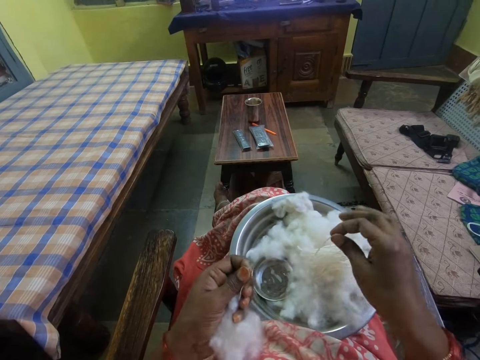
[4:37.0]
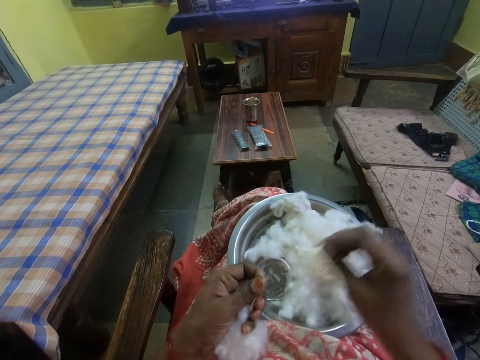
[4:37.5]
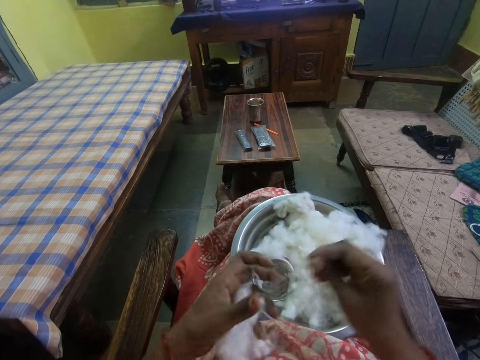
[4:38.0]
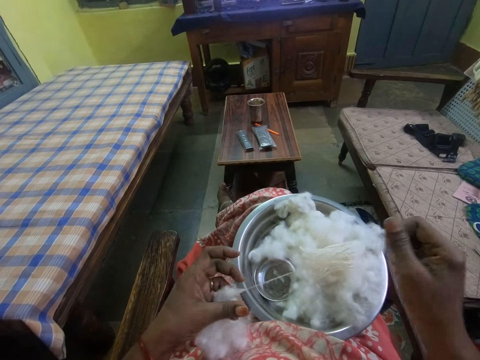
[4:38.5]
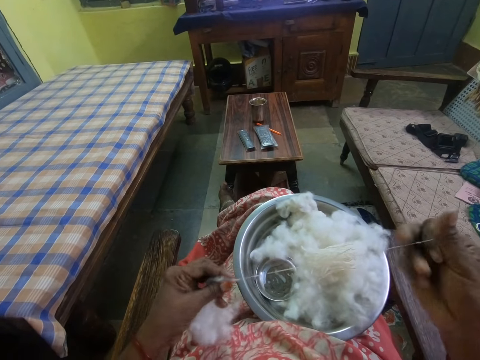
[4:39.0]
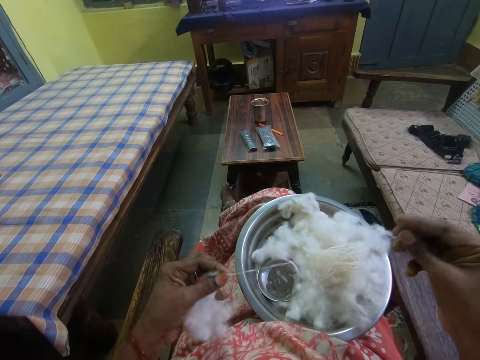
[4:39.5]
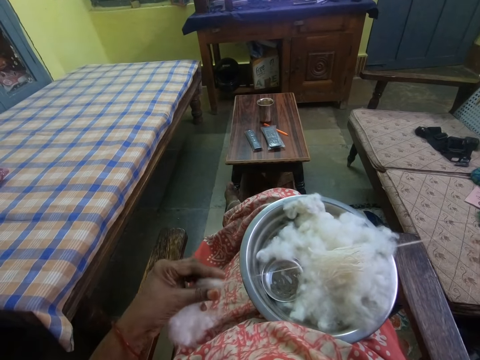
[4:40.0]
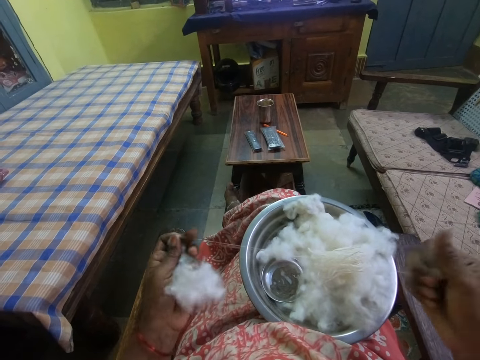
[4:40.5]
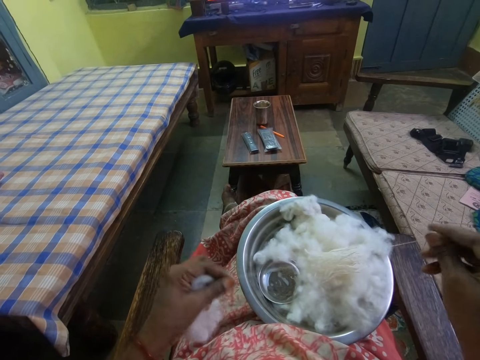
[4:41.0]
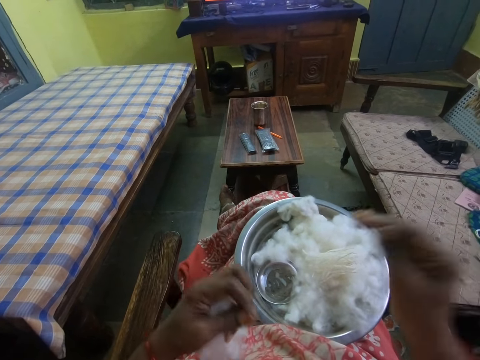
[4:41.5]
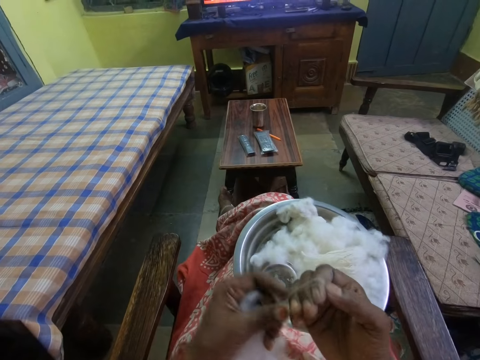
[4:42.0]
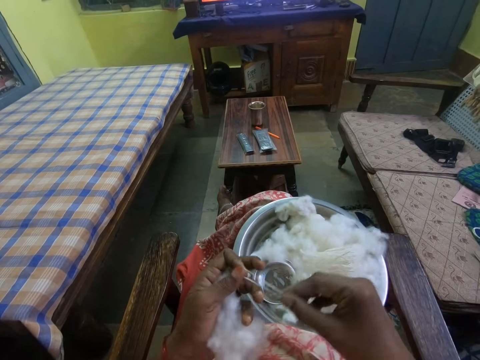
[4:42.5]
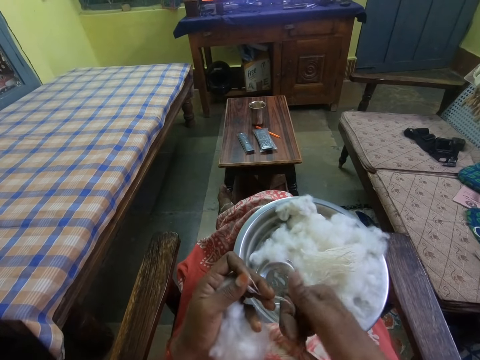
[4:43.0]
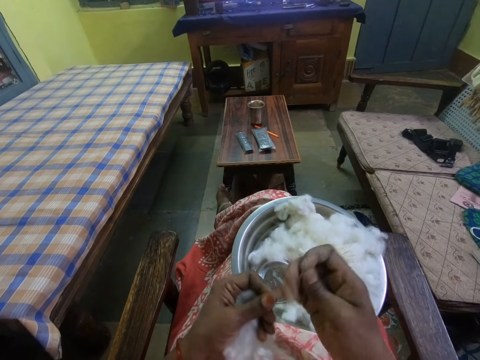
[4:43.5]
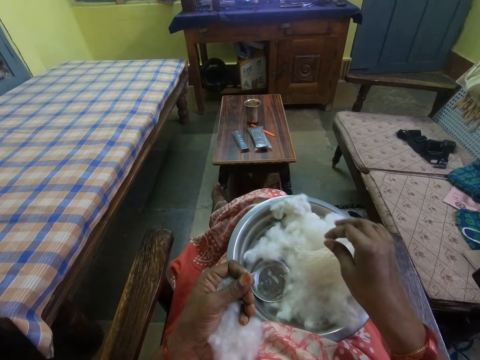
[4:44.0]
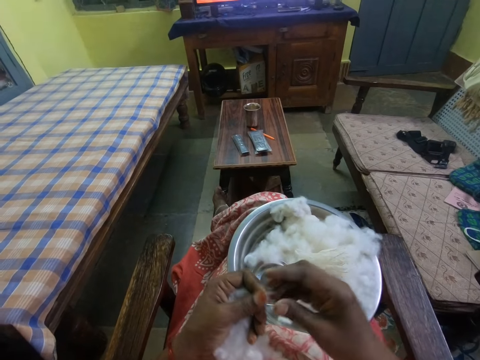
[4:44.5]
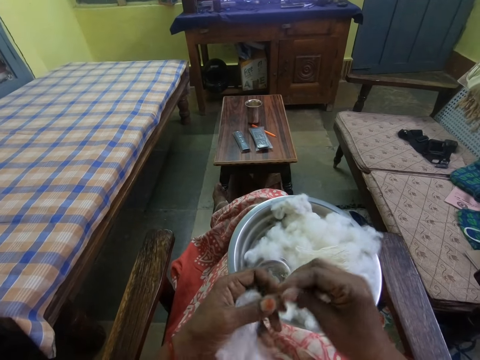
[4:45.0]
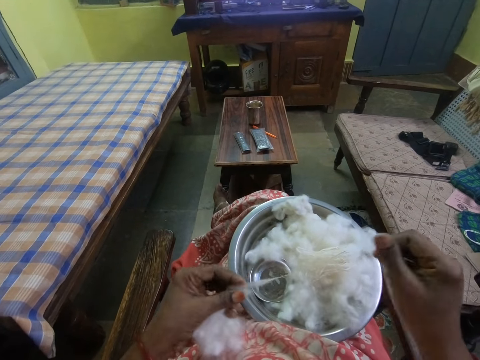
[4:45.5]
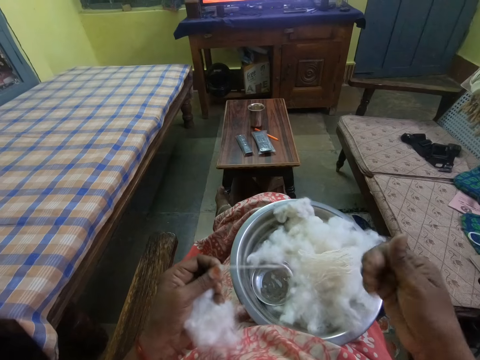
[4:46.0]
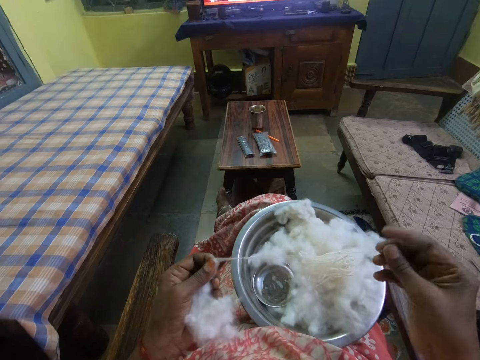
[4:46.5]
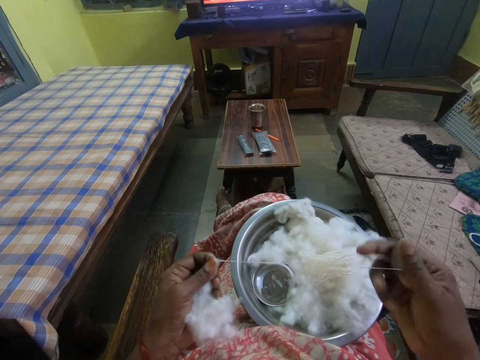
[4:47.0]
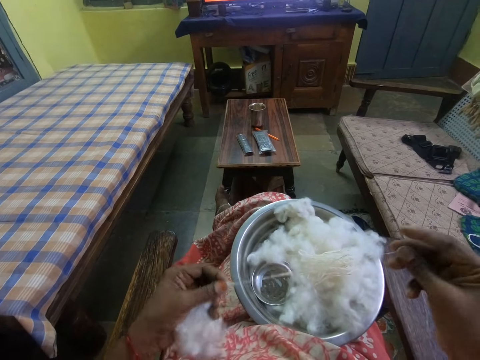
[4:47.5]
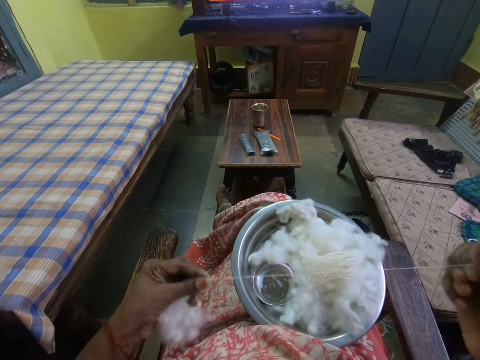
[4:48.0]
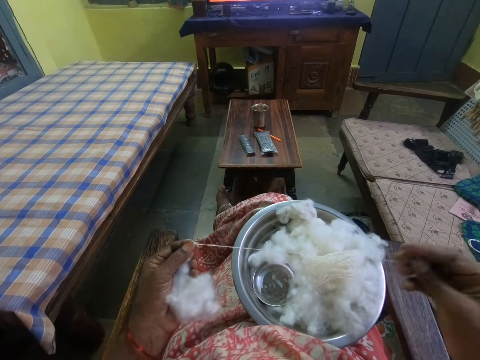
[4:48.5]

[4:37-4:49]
The camera wearer cuts a thread. They drop the thread on the bowl. They pull the thread from the cotton. They pull the thread from the cotton wool. They fold the thread on the right hand. They remove the thread from the right hand. They cut the thread. They drop the thread on the bowl. They pull the thread from the cotton. They straighten a piece of cotton.

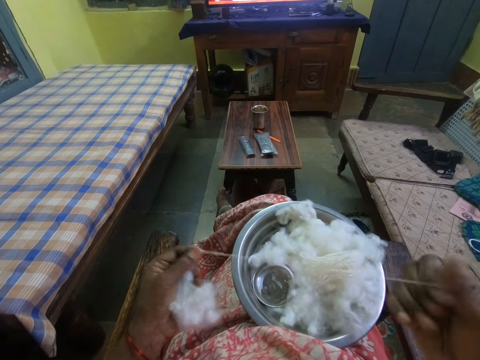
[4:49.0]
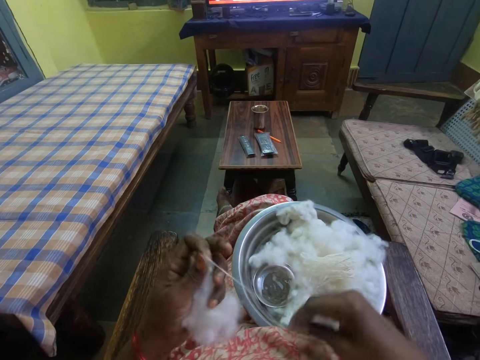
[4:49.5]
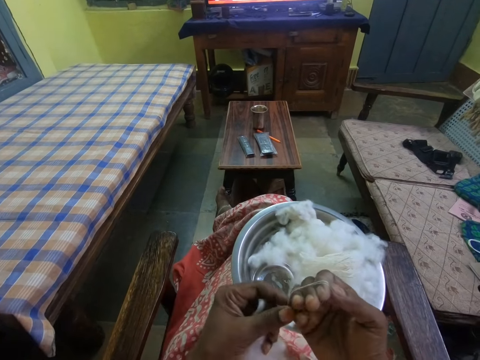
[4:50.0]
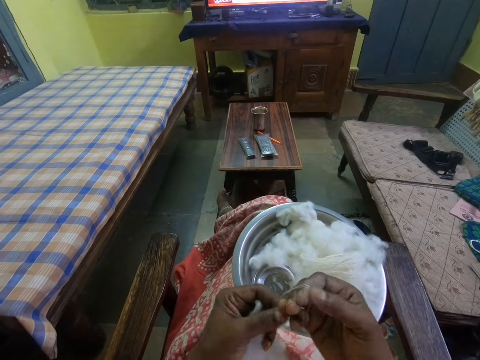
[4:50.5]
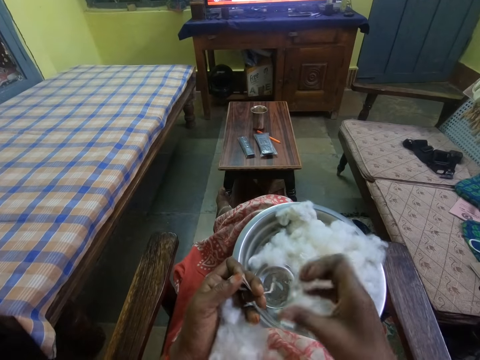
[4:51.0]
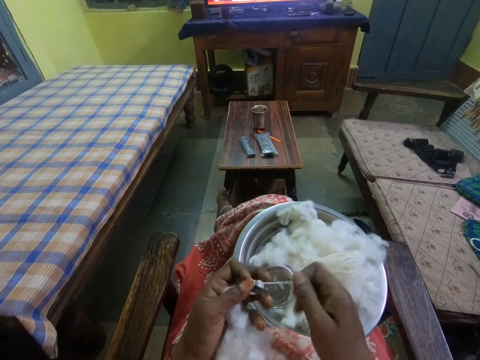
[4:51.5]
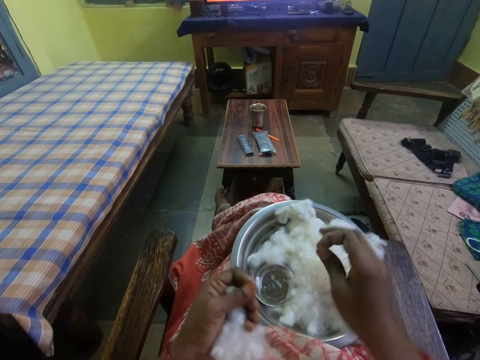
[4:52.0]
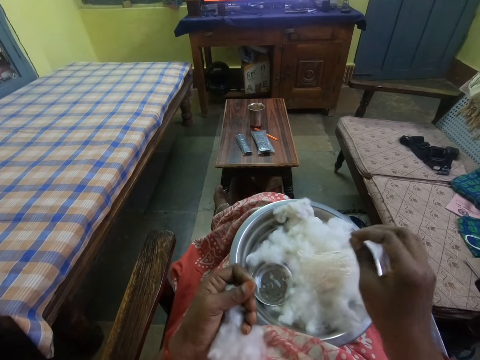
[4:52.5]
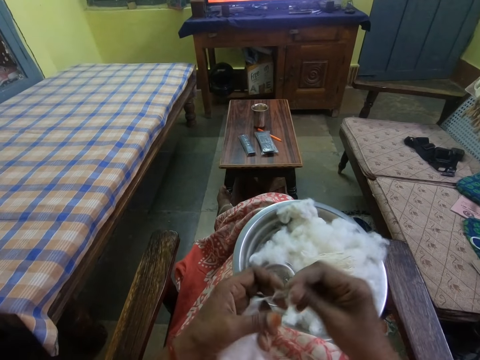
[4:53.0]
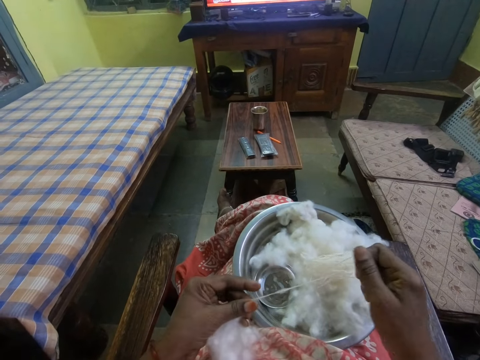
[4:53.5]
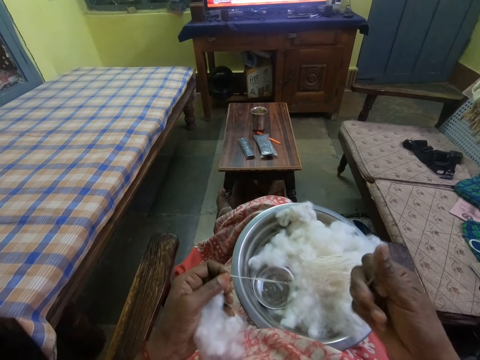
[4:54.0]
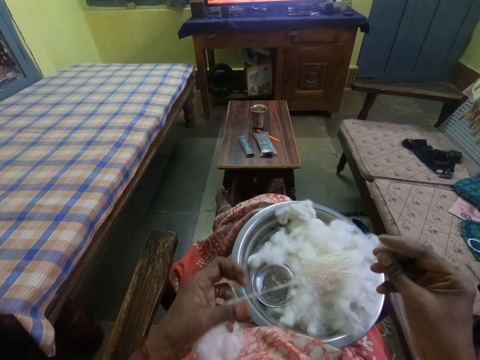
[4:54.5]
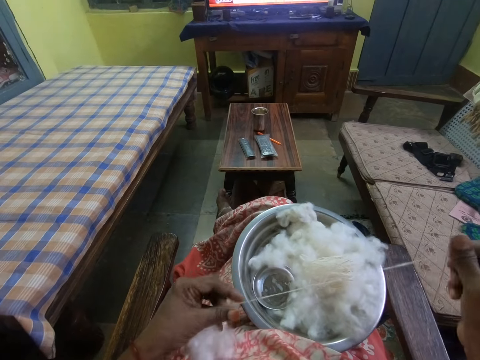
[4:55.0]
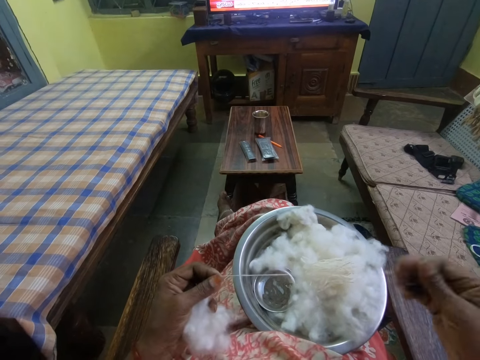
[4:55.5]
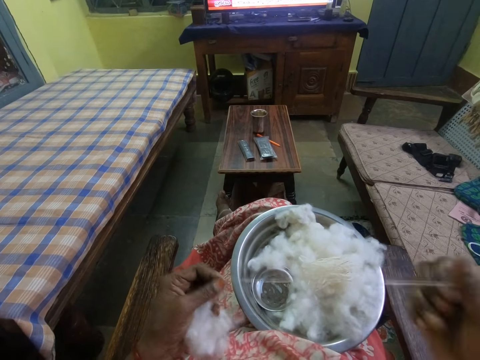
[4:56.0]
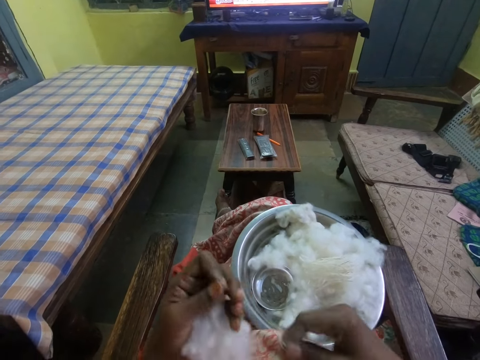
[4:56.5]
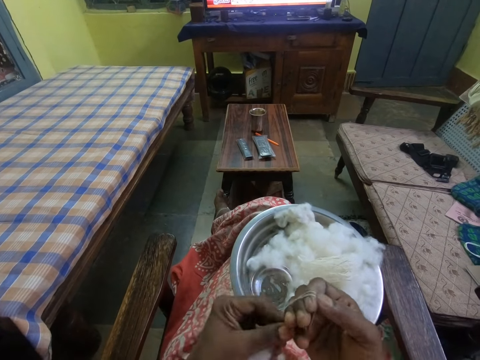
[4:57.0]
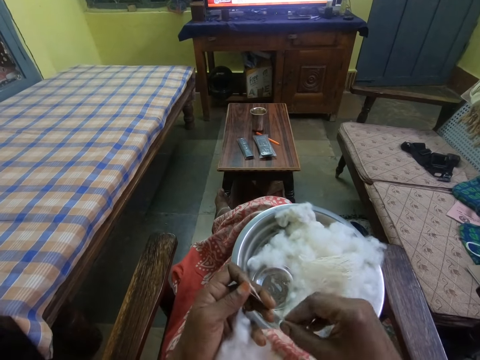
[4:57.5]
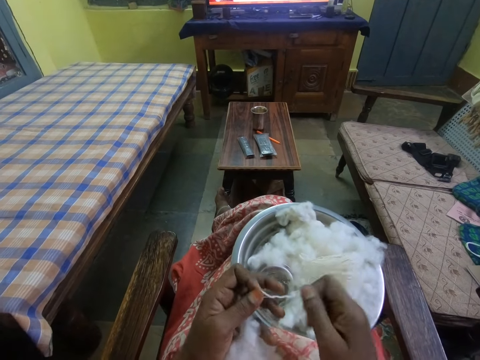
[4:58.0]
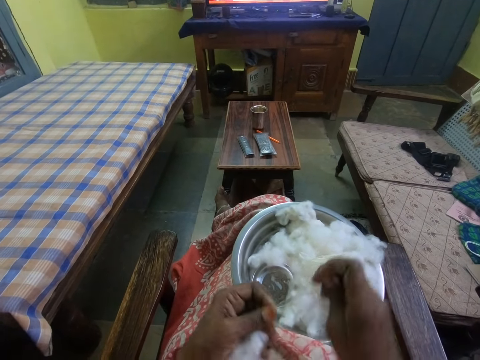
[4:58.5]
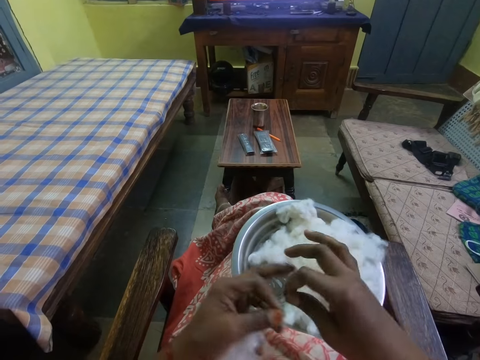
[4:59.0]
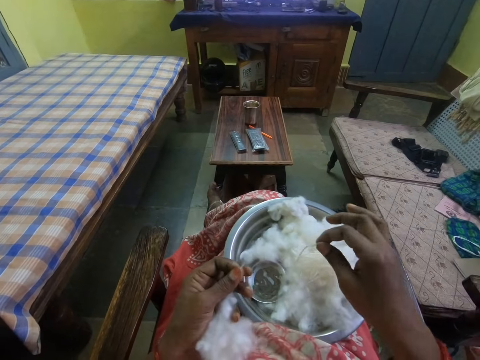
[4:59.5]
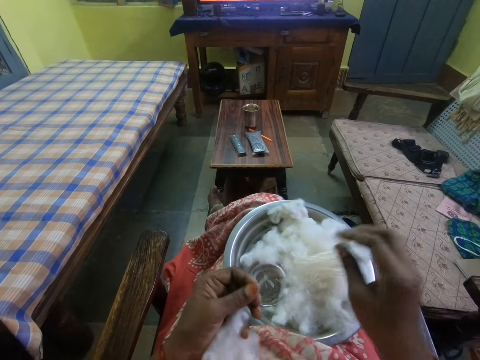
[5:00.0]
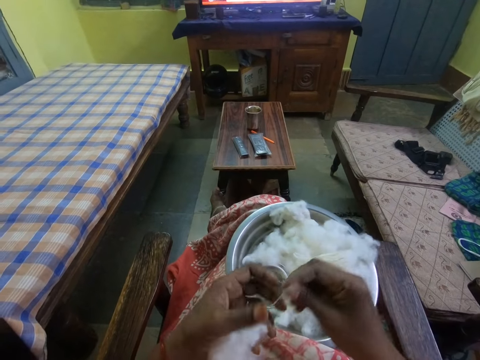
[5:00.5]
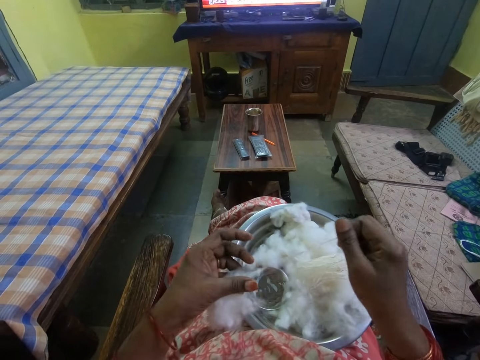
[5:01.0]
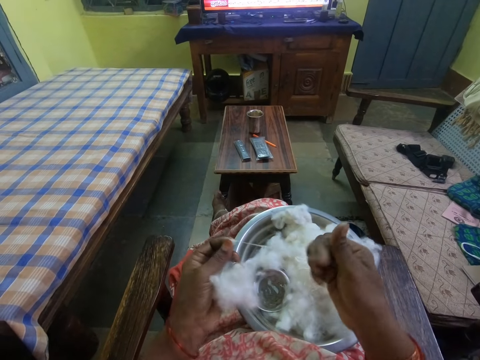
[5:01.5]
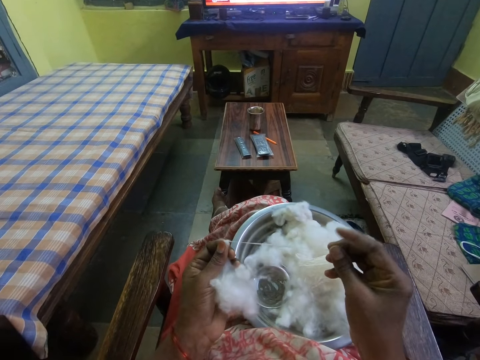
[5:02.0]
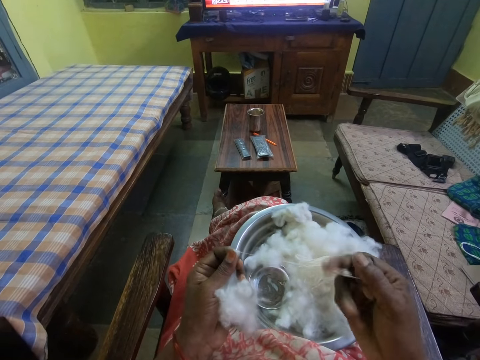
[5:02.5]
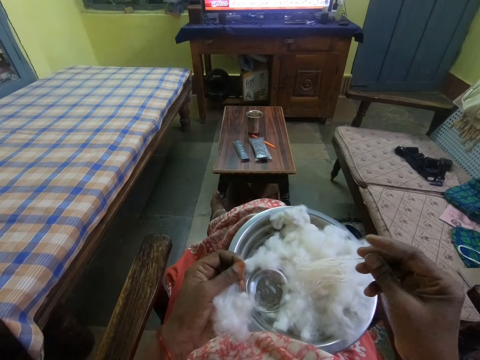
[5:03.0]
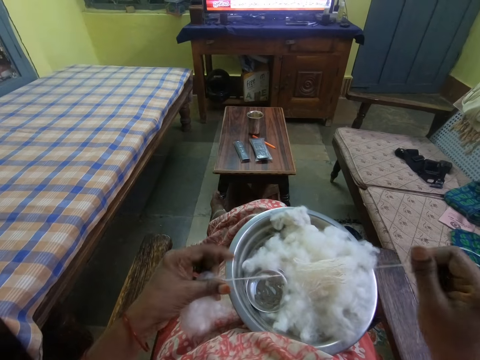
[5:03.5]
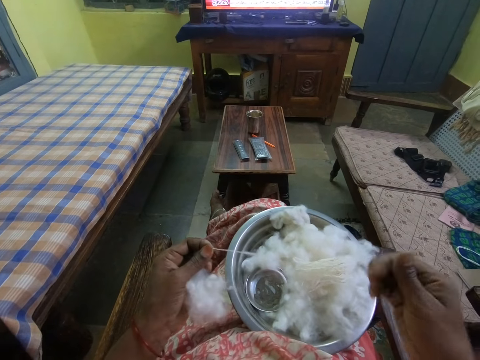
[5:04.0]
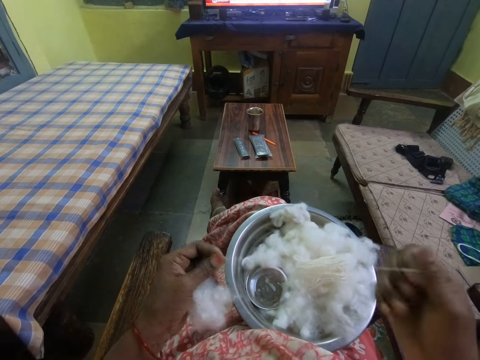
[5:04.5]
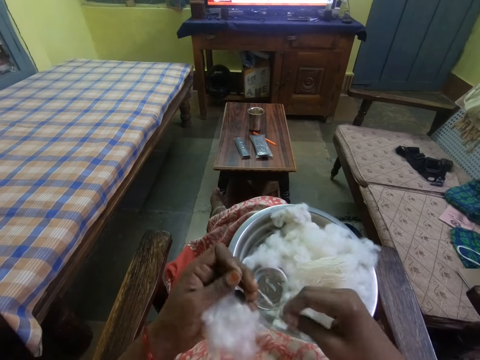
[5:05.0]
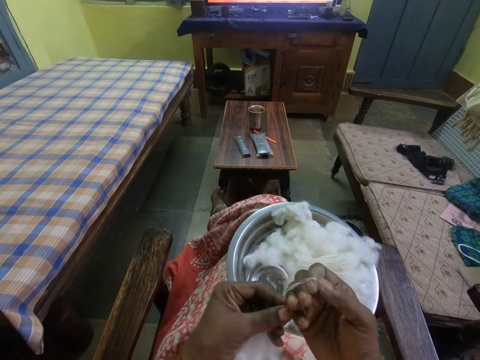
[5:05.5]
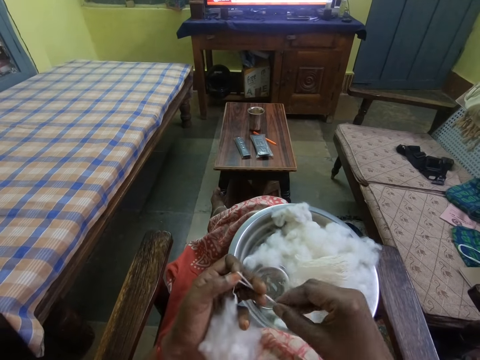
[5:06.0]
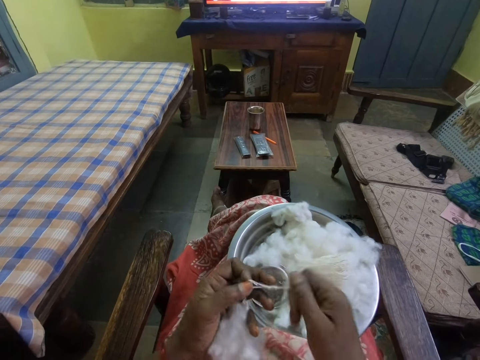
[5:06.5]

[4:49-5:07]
The camera wearer coils a piece of cotton around the fingers on her hand. She puts the piece of cotton in a bowl. She pulls the cotton. She straightens the piece of cotton. She coils the piece of cotton around the fingers on her hand. She puts the piece of cotton in the bowl. She straightens the piece of cotton. She pulls the cotton. She coils the piece of cotton around the fingers on her hand.
